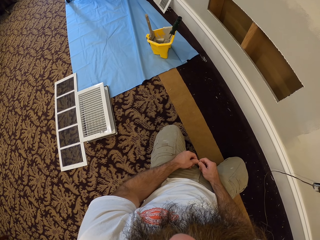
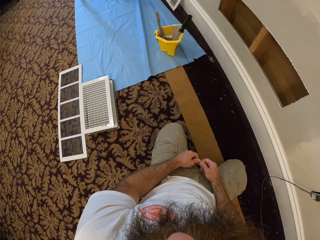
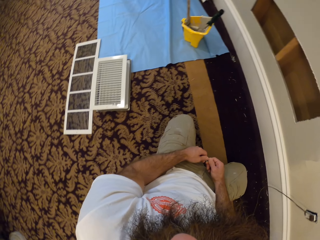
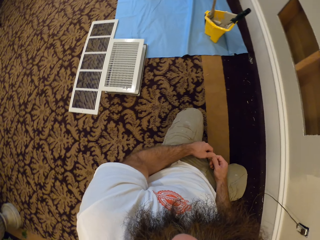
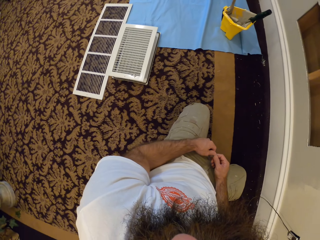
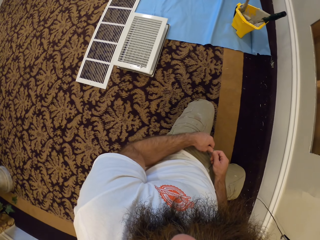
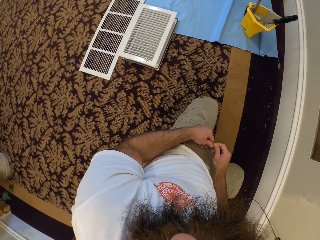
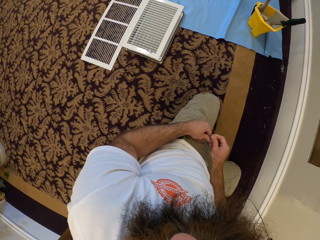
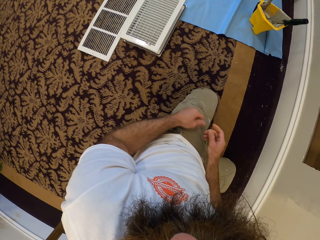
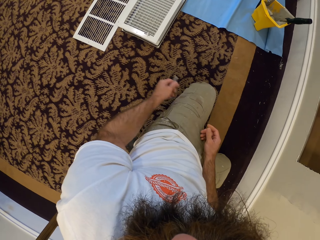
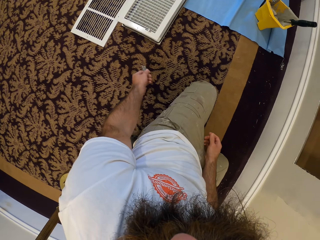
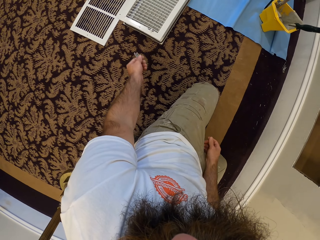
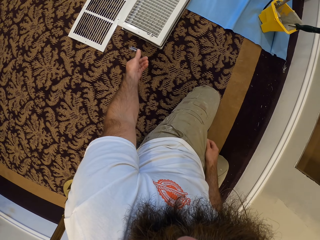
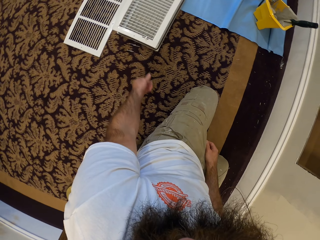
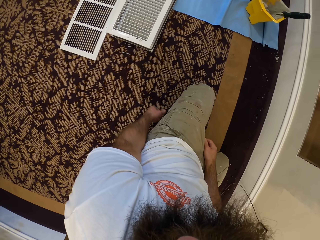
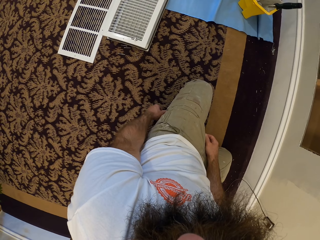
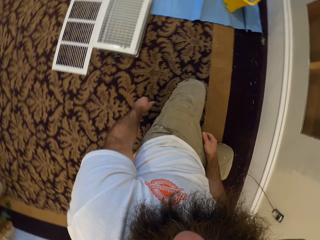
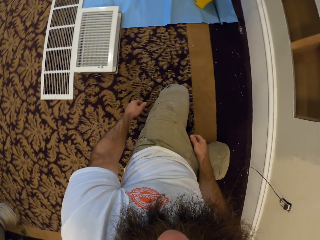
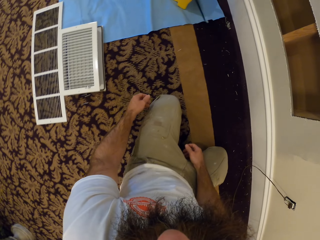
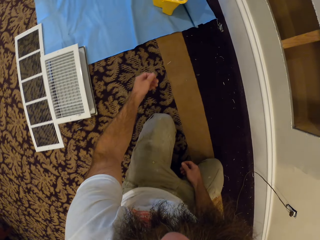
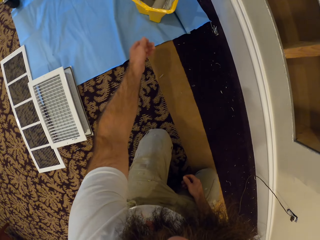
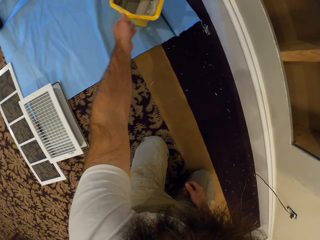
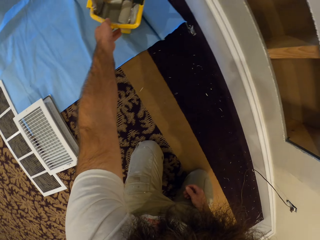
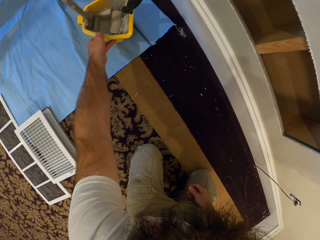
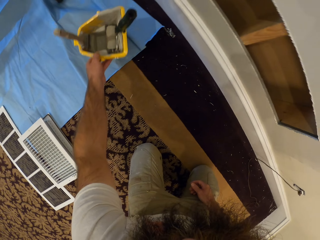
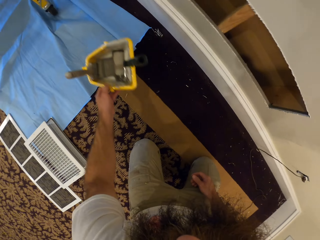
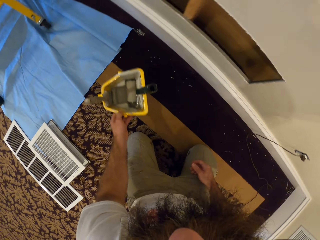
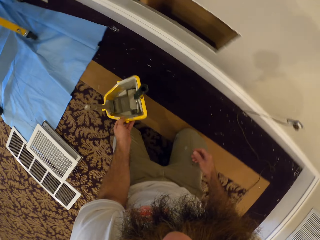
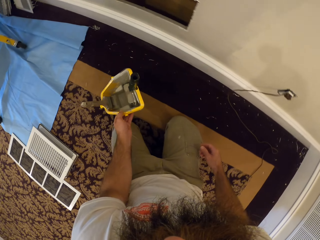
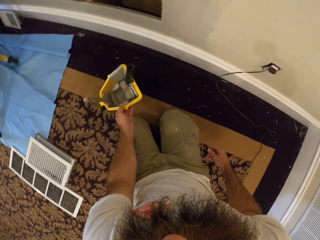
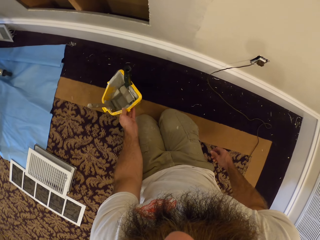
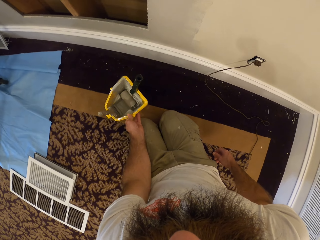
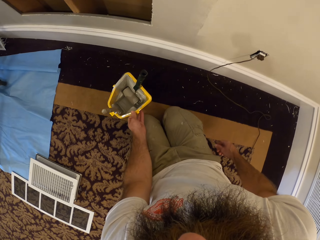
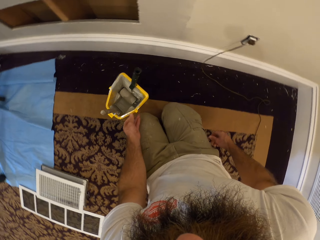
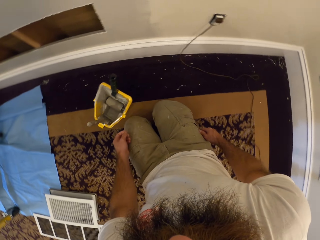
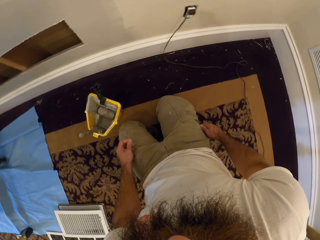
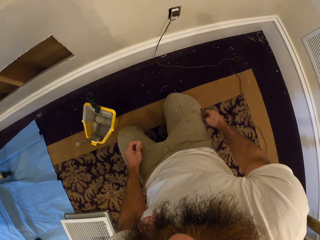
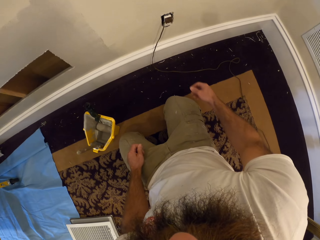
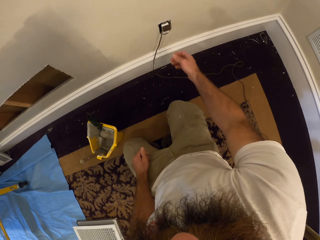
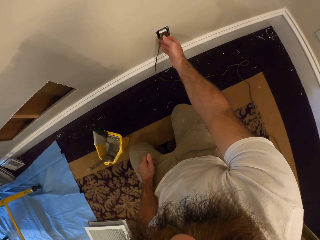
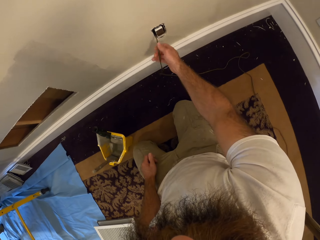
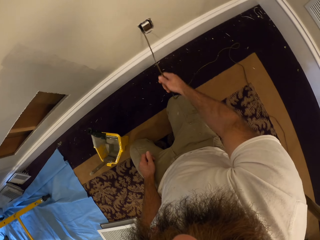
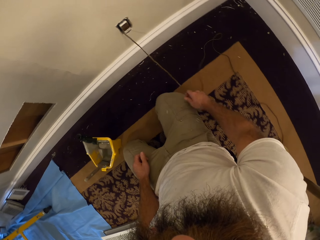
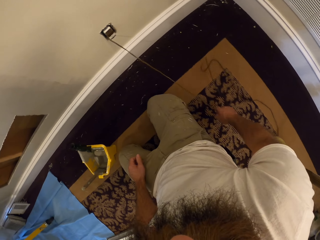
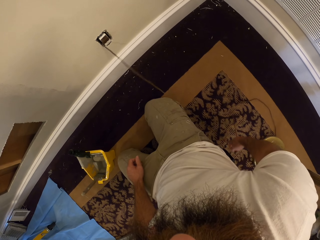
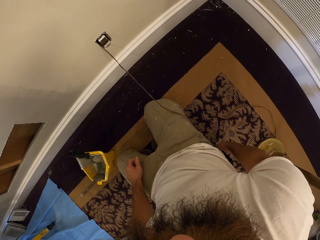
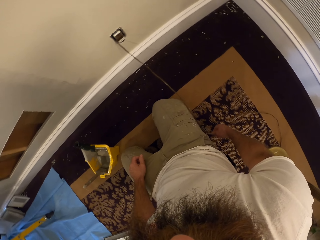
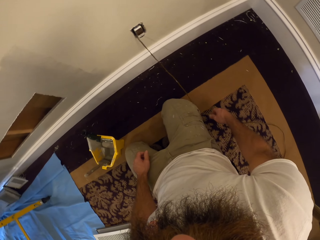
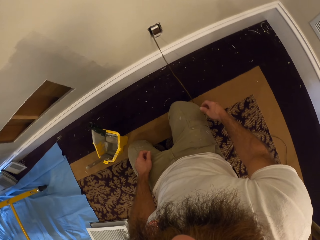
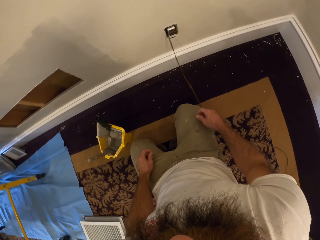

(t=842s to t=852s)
The camera wearer passes the screws from his right hand to his left hand. He throws the nails in his left hand on the ground. He looks around. He picks up a yellow paint bucket with his left hand. He drops the yellow paint bucket in his left hand on the ground. He arranges a wire on the wall with his right hand. He stretches the cable.

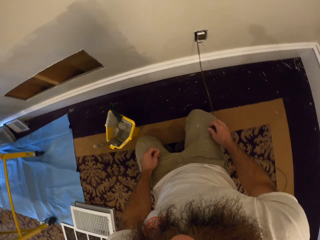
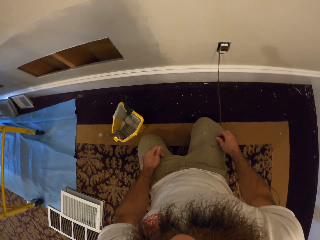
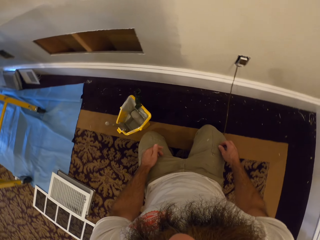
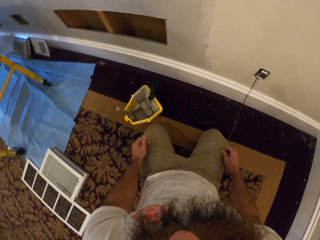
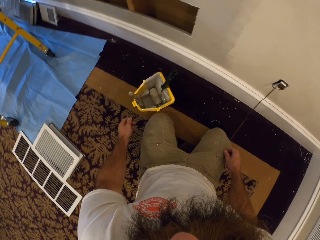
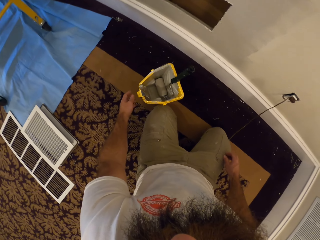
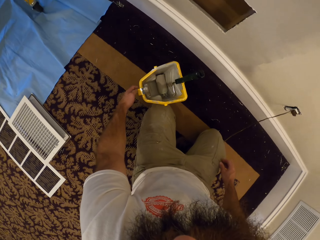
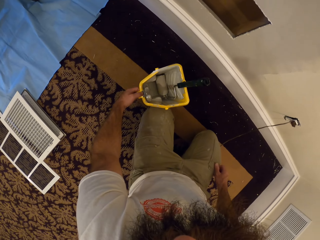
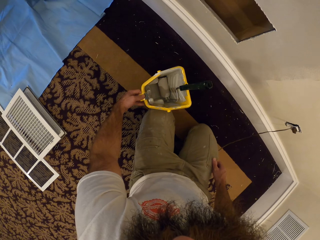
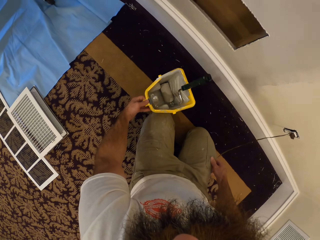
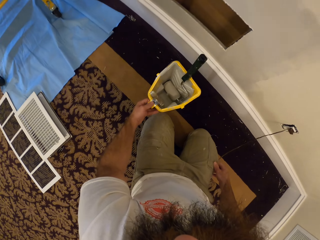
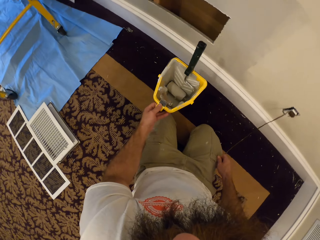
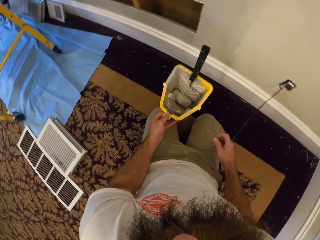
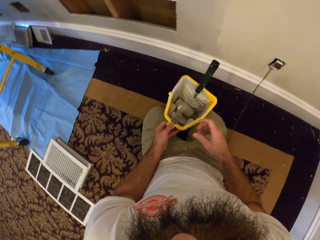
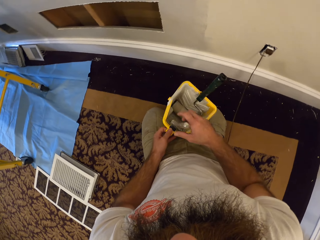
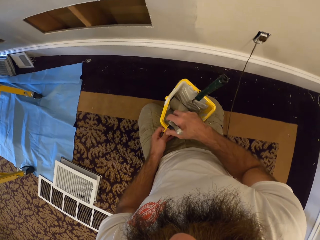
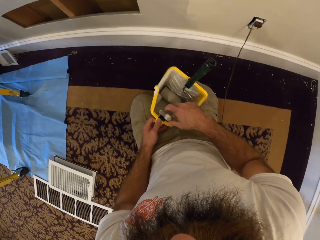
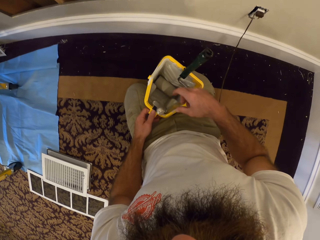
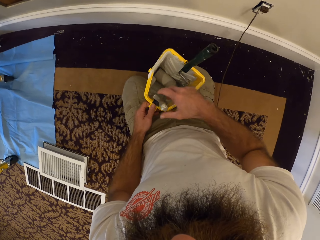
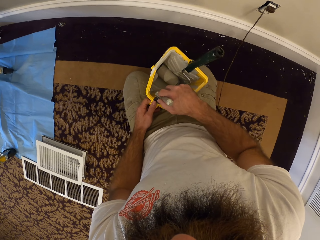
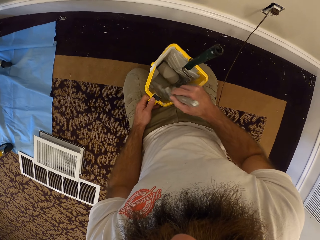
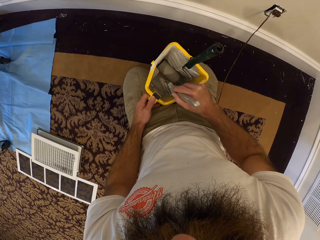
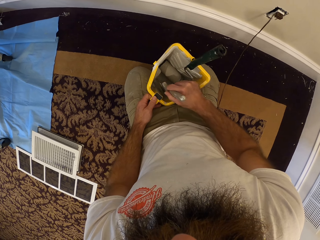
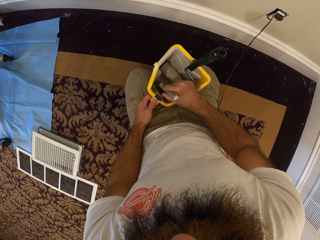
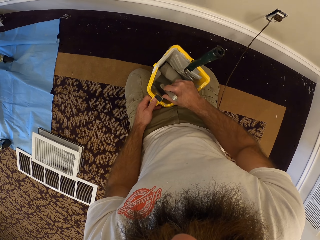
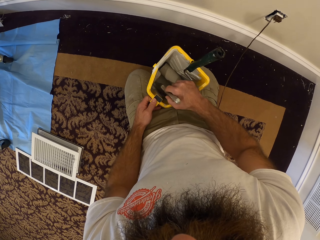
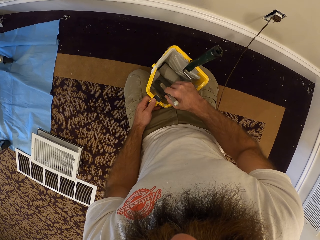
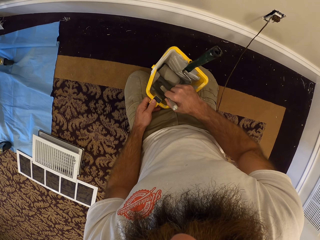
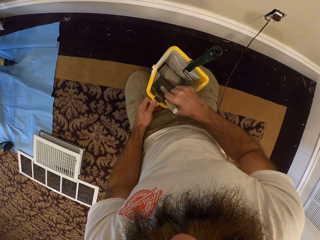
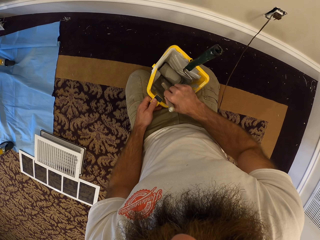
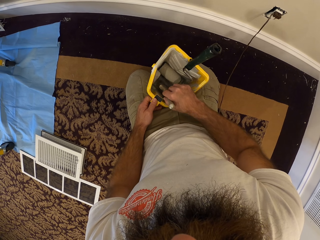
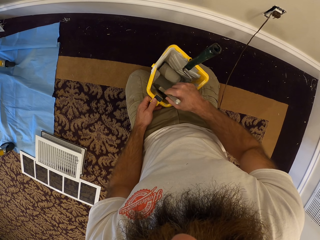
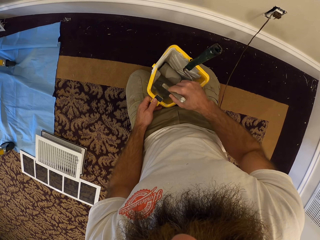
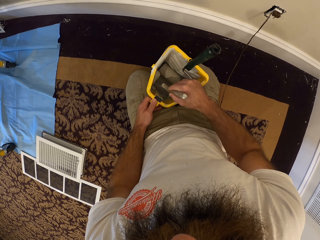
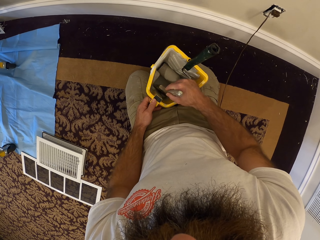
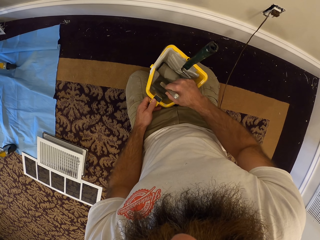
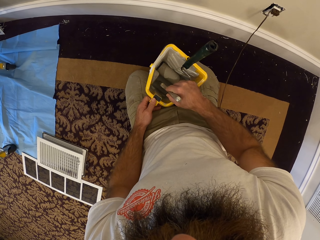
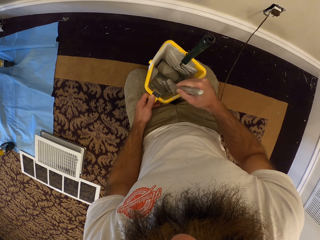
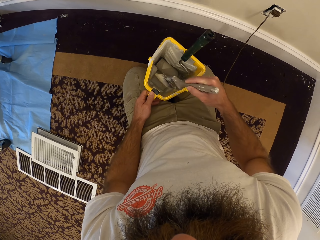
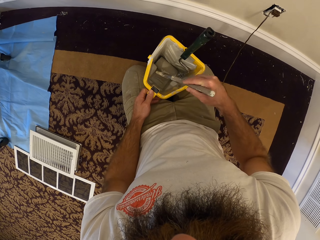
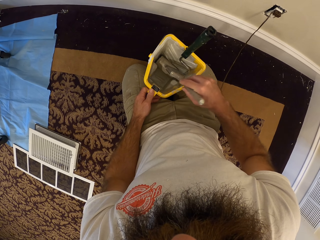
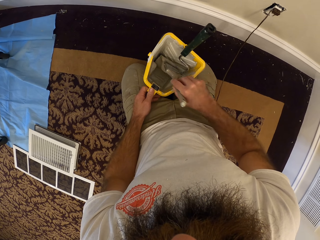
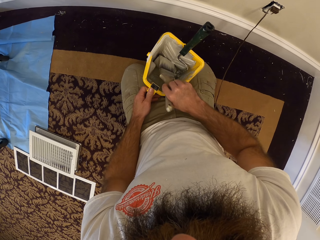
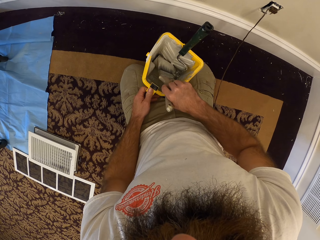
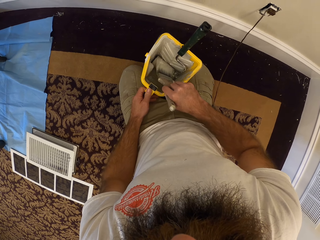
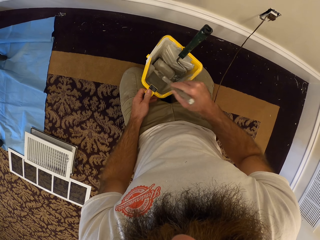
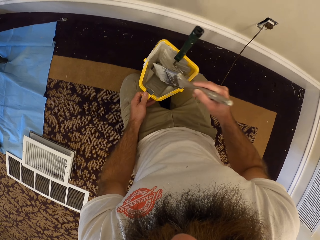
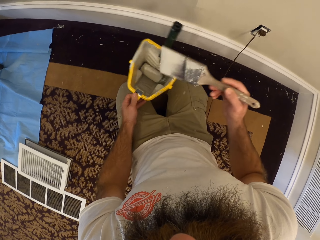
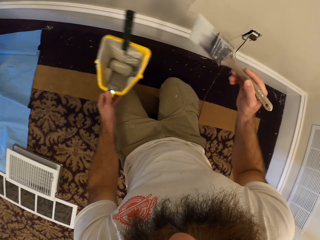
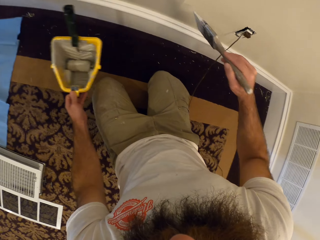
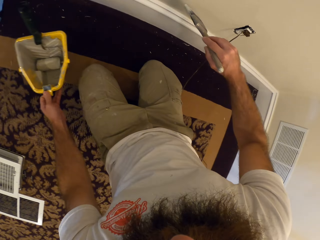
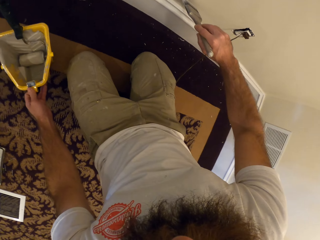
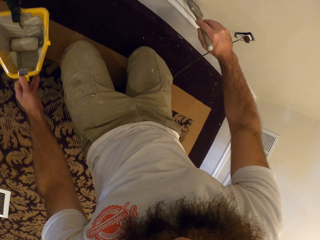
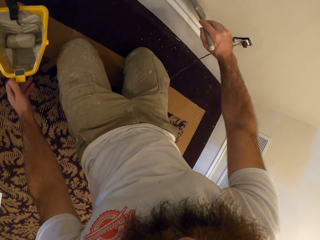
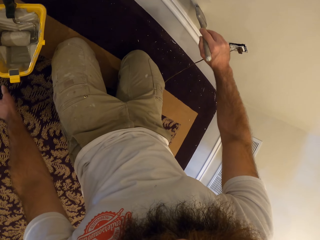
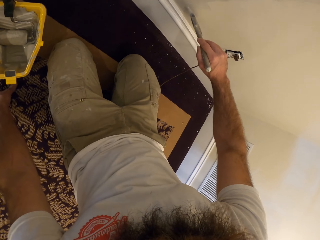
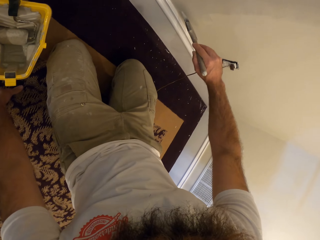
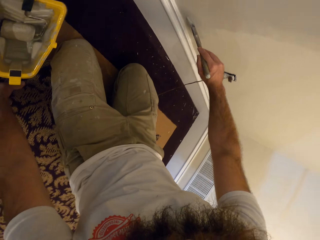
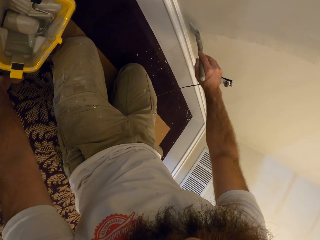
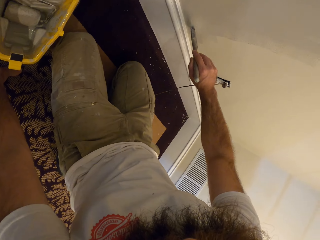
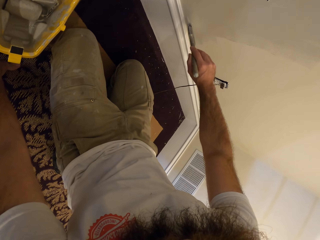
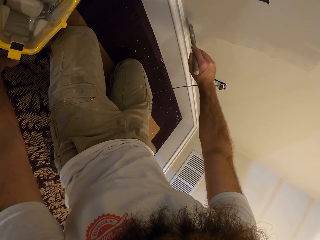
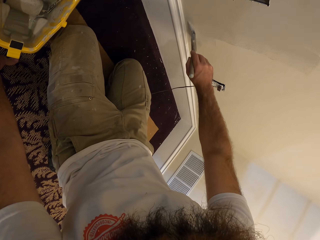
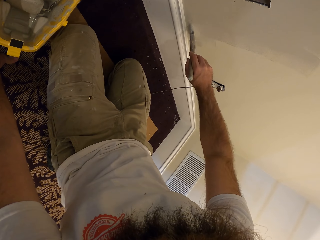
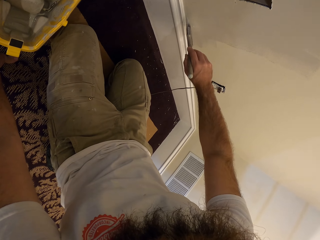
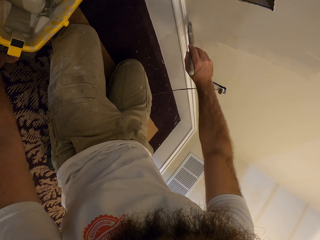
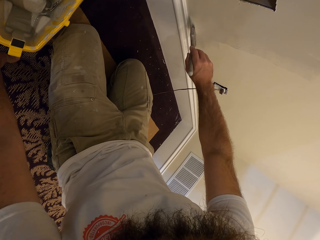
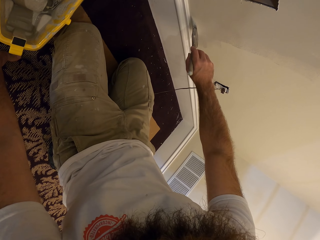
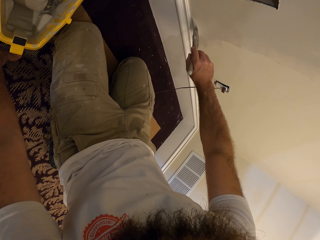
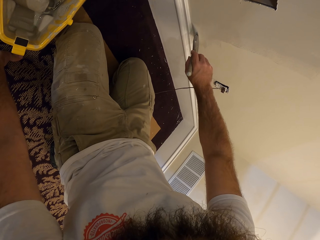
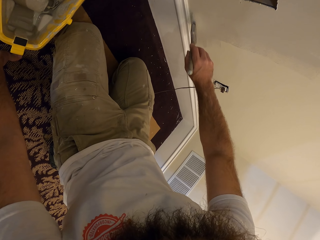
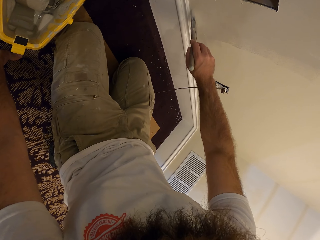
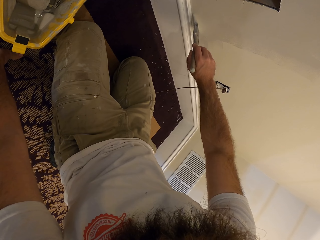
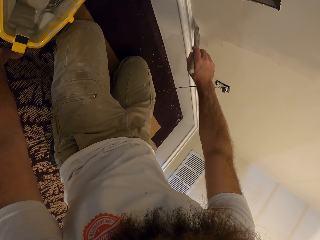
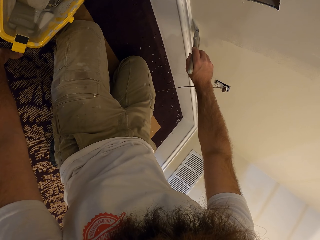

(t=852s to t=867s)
The camera wearer looks around. He picks up the yellow paint bucket from the ground with his left hand. He holds a brush in the yellow paint bucket with his right hand. He picks up the paintbrush. He rubs the brush in his right hand in some paint in the yellow paint bucket. He dips the paintbrush in the paint. He rubs the paint on the brush in his right hand on a paint roller in the yellow bucket. He drops the yellow paint bucket in his left hand on the floor. He paints the wall with the brush in his right hand.
